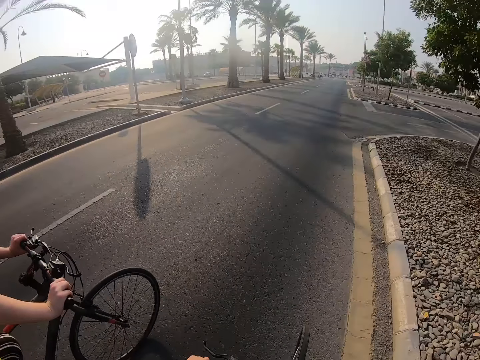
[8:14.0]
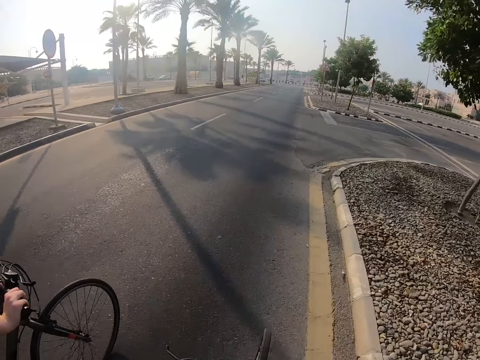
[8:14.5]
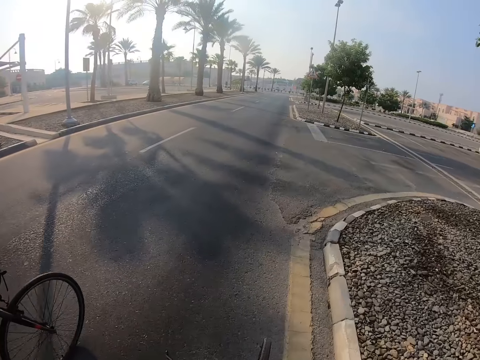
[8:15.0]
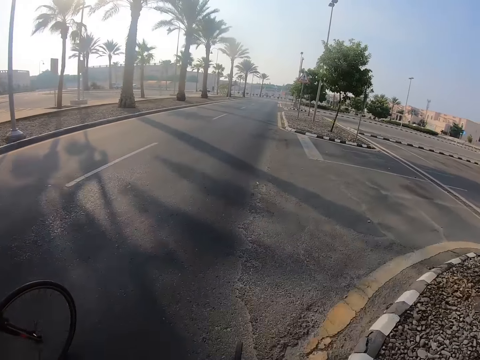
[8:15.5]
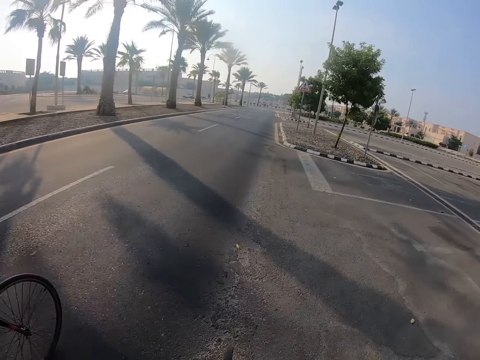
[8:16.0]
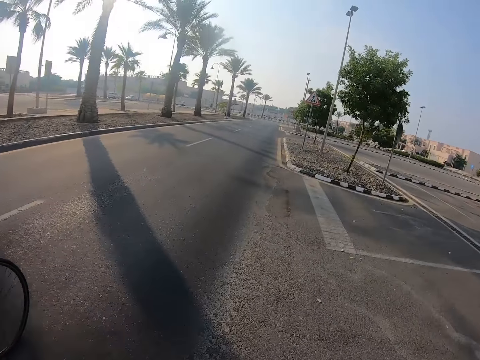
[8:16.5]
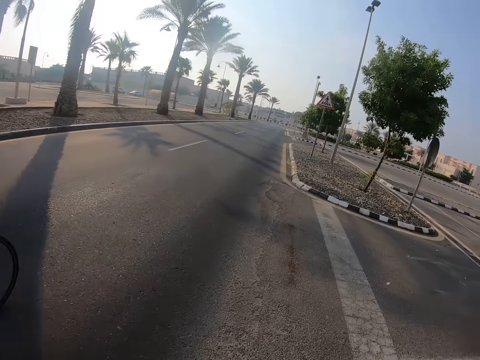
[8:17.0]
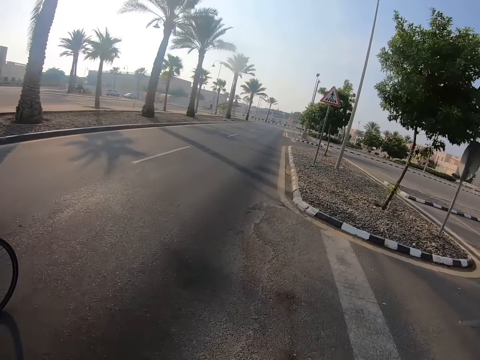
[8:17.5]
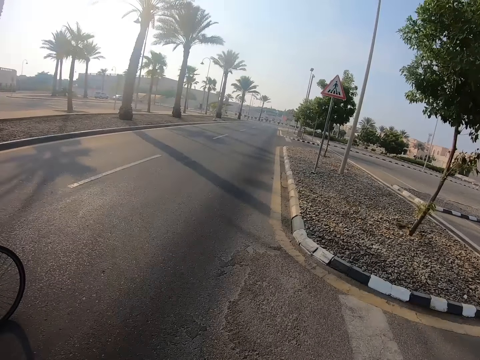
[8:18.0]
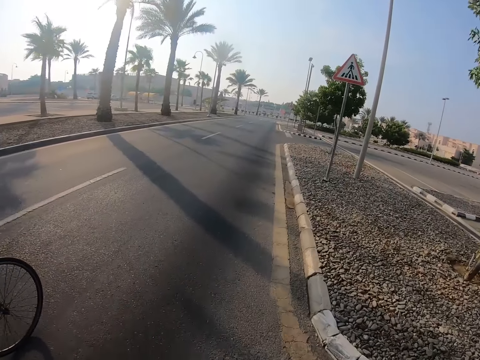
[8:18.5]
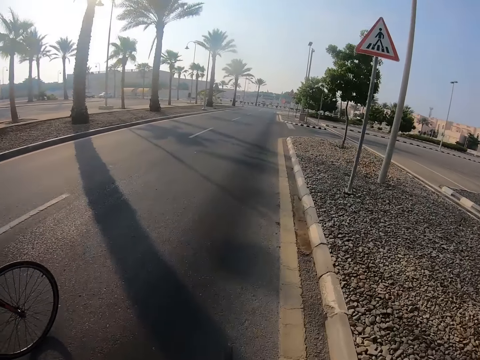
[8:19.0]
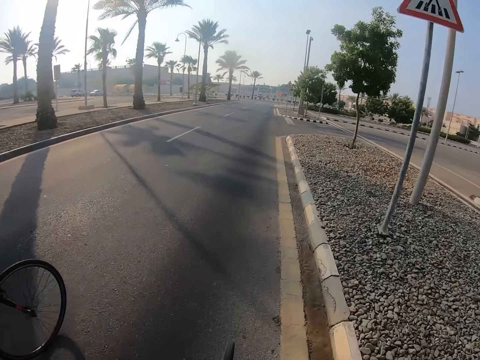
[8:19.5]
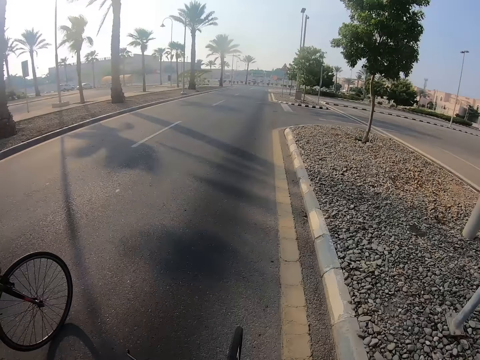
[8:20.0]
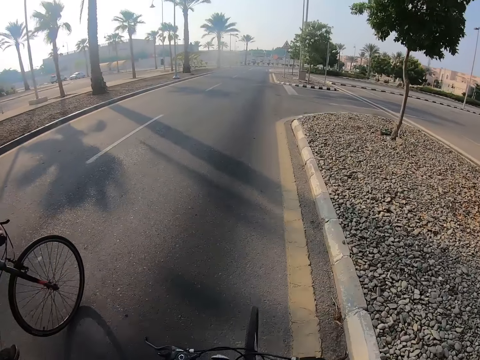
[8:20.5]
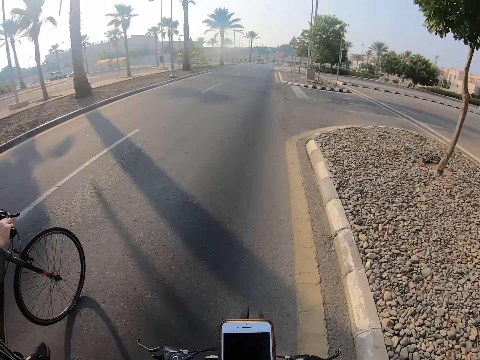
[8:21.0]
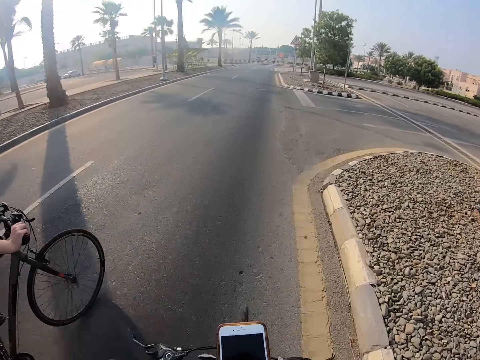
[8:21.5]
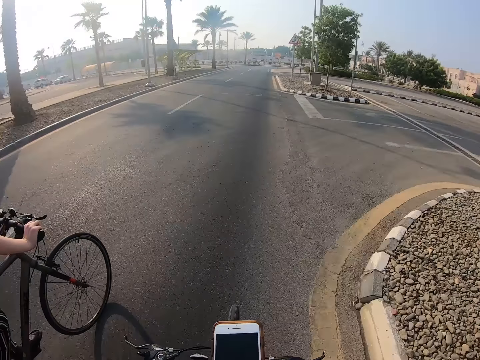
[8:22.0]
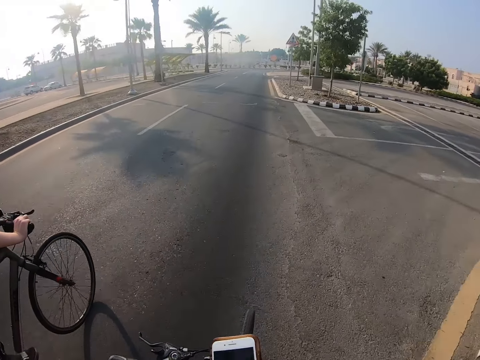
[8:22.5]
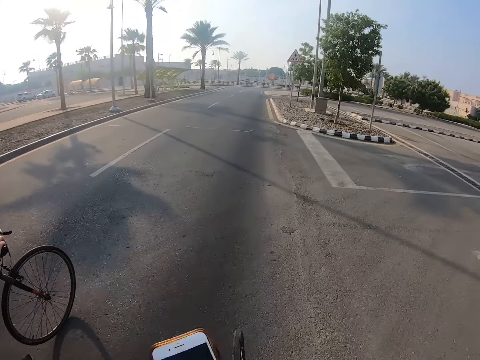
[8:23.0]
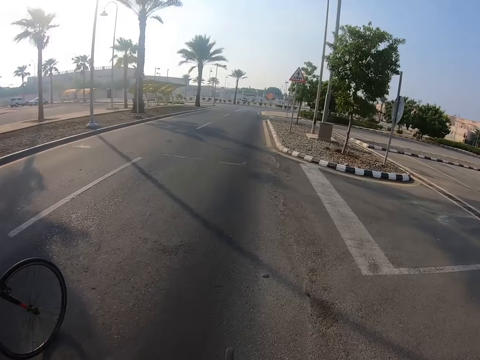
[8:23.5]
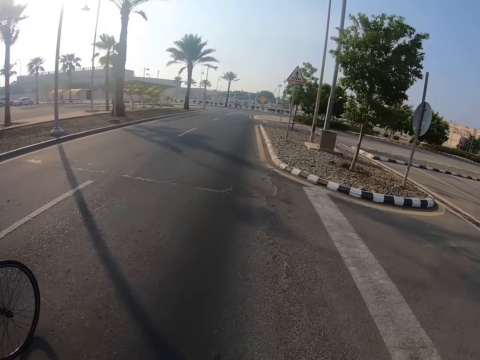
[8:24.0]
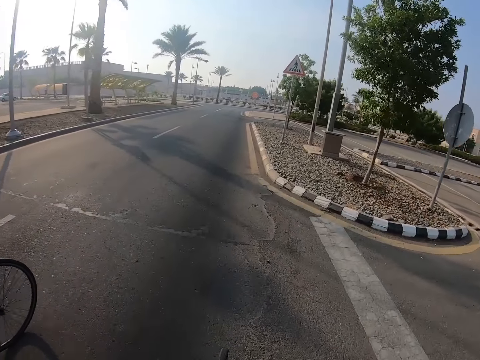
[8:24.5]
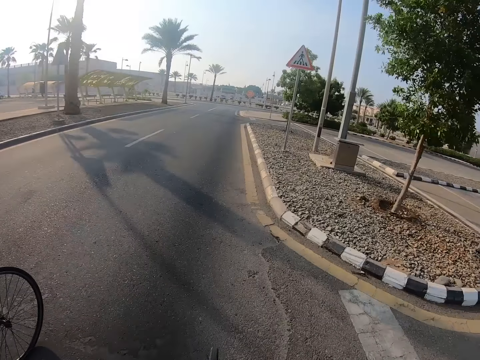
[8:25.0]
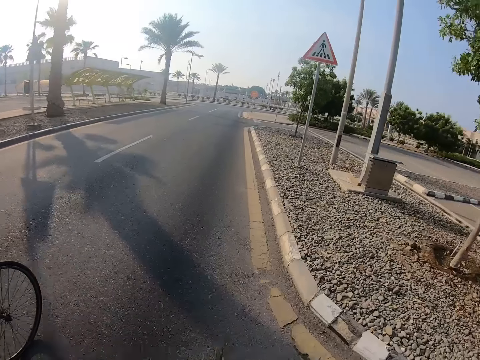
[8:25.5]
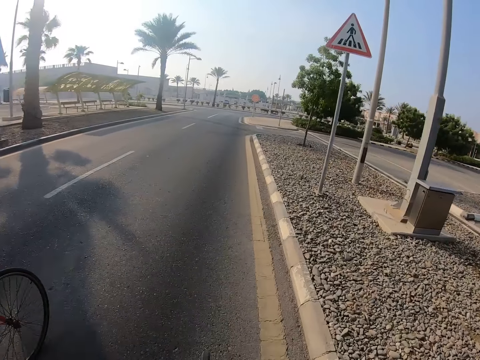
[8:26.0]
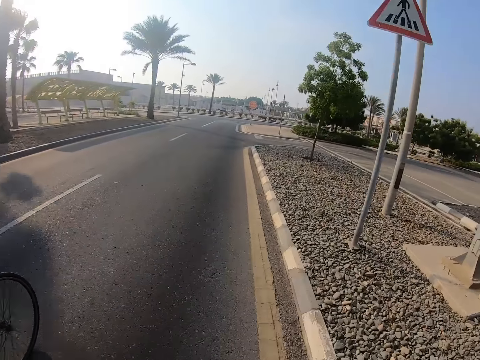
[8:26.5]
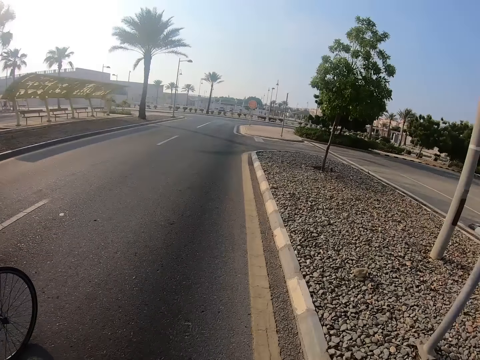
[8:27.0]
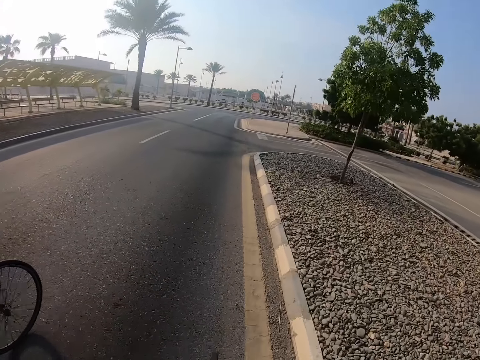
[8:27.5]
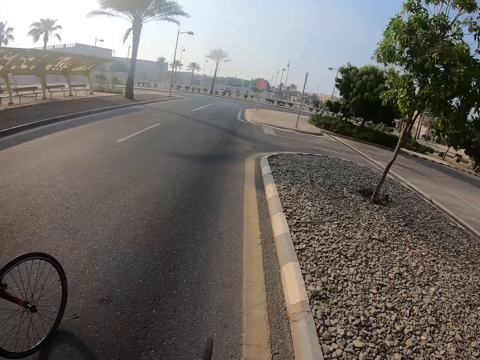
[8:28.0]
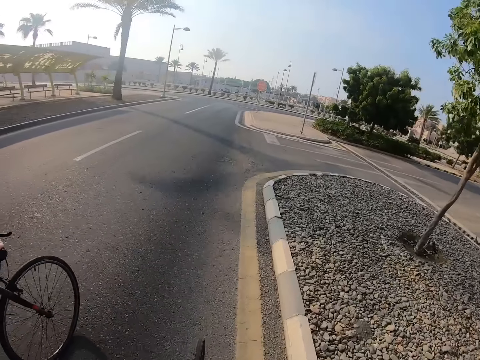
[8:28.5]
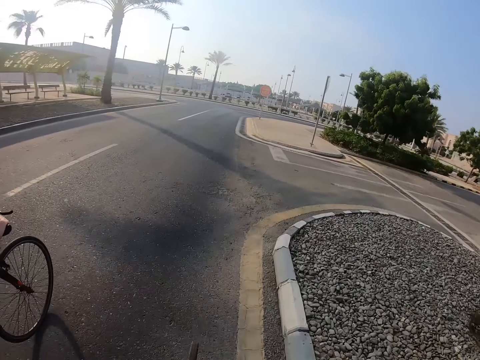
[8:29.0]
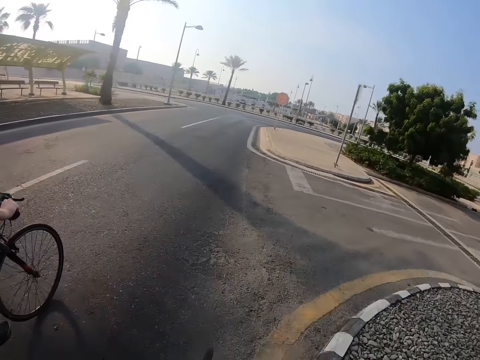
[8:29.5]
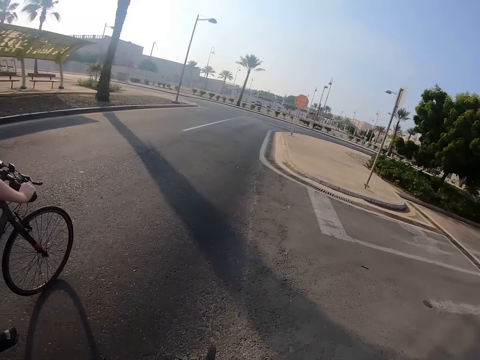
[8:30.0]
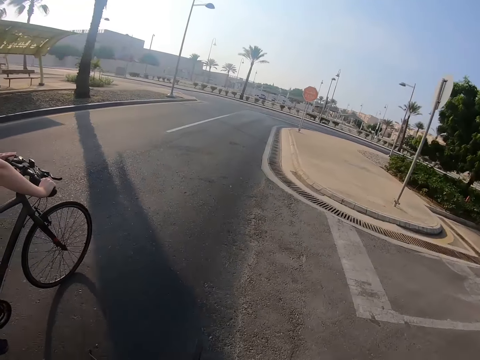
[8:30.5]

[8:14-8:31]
The camera wearer looks at a woman. They ride a bicycle, hold a phone in the right hand, and look at the phone. They ride the bicycle.

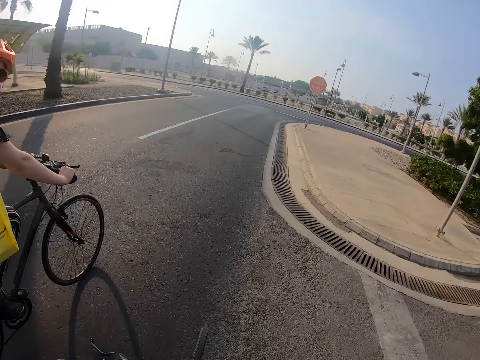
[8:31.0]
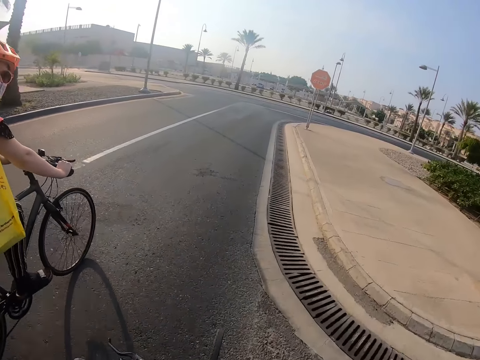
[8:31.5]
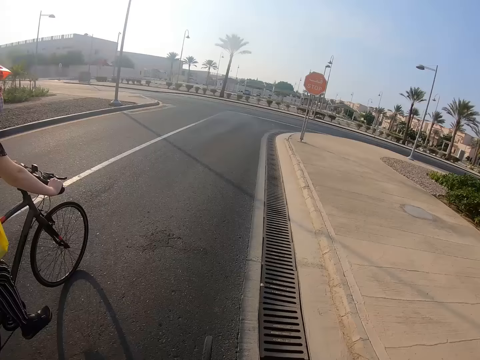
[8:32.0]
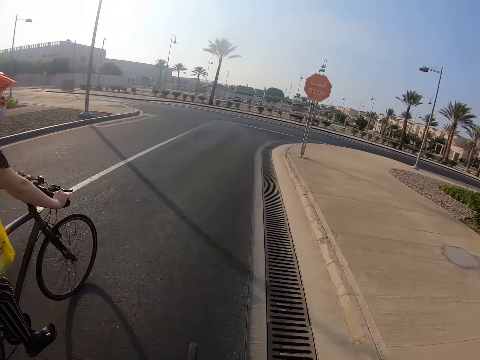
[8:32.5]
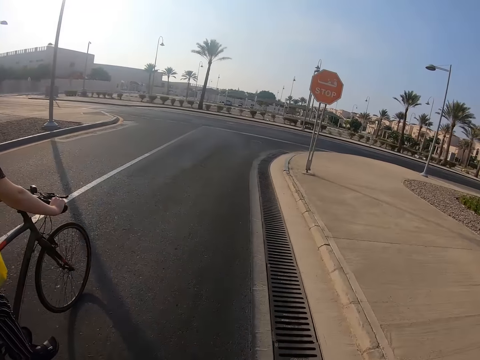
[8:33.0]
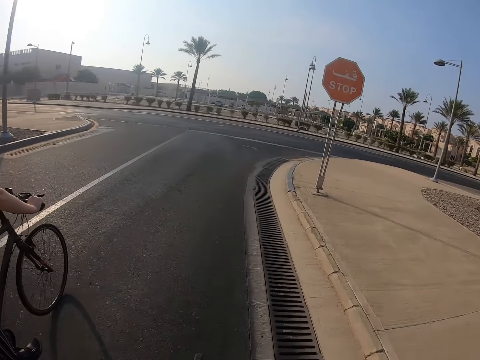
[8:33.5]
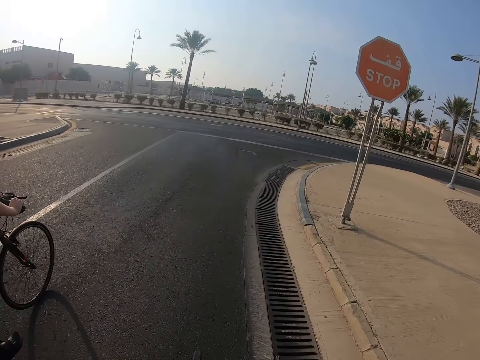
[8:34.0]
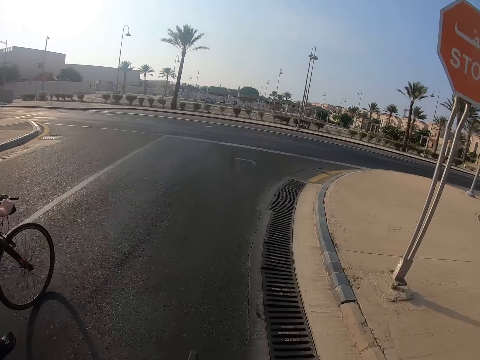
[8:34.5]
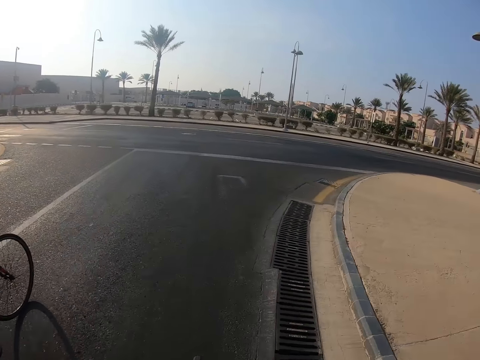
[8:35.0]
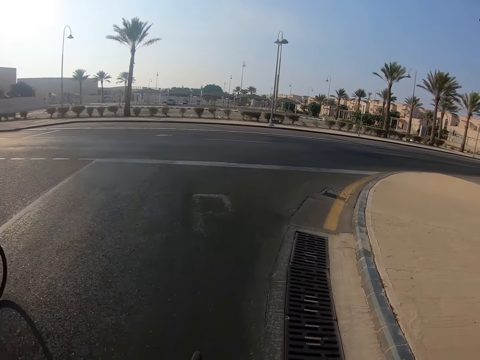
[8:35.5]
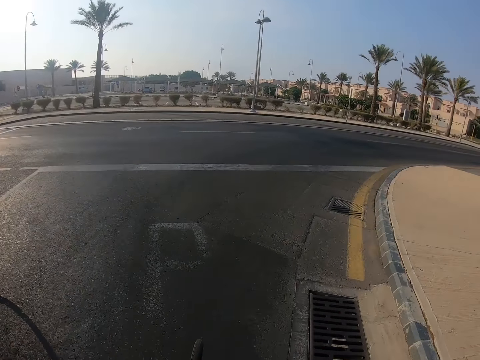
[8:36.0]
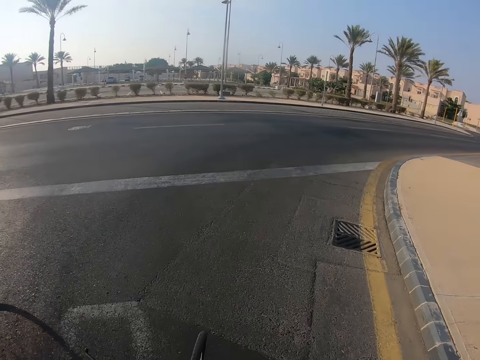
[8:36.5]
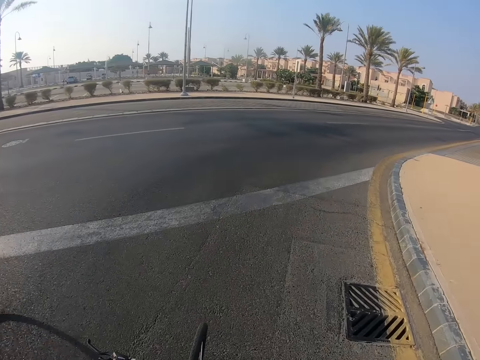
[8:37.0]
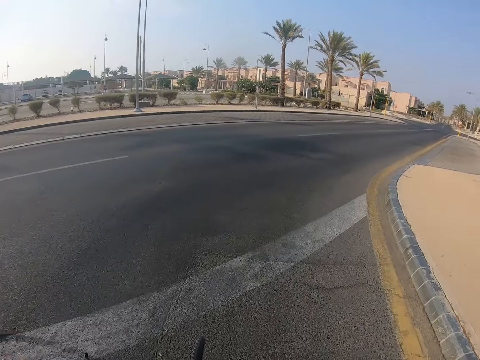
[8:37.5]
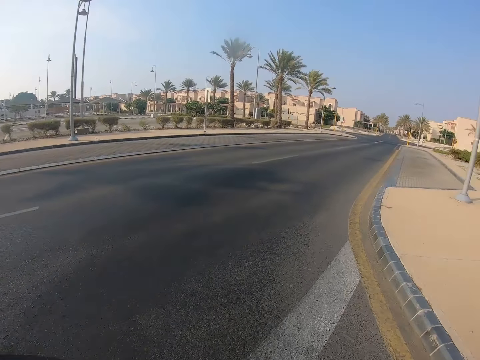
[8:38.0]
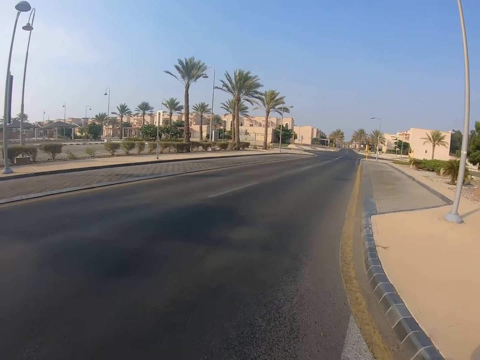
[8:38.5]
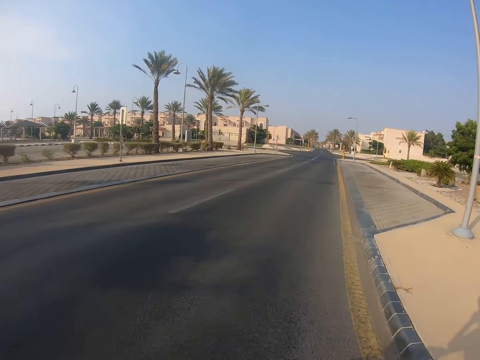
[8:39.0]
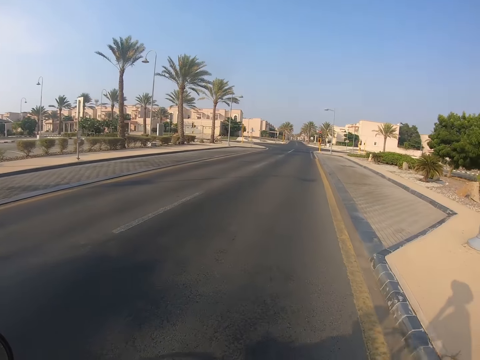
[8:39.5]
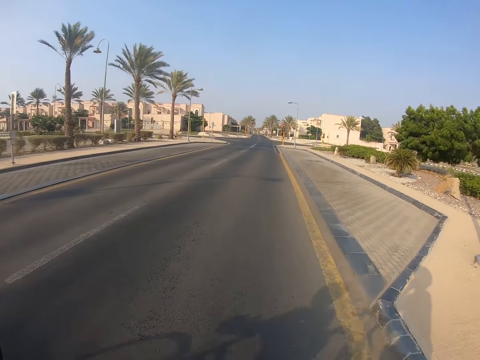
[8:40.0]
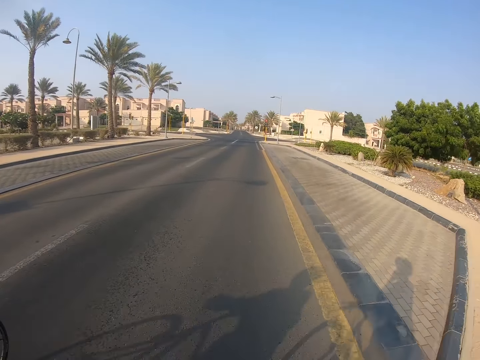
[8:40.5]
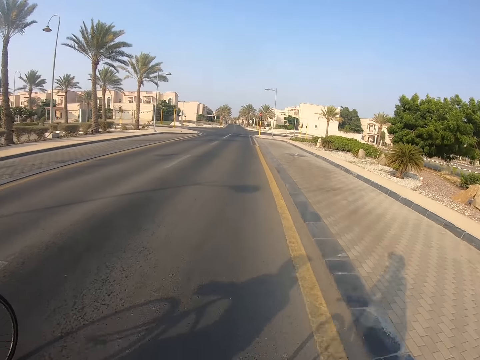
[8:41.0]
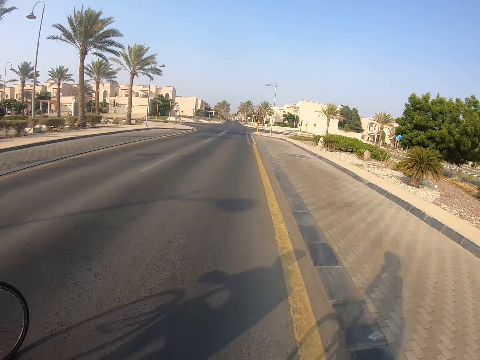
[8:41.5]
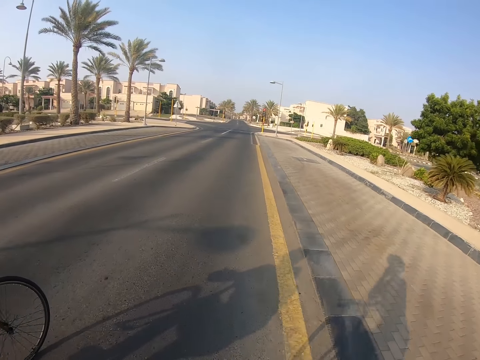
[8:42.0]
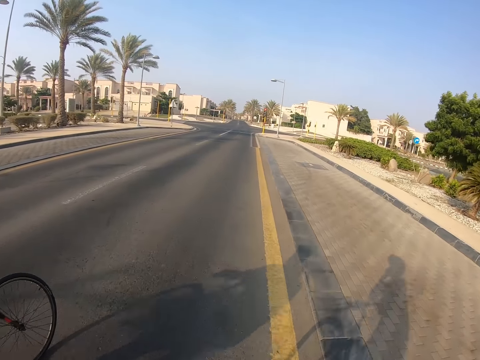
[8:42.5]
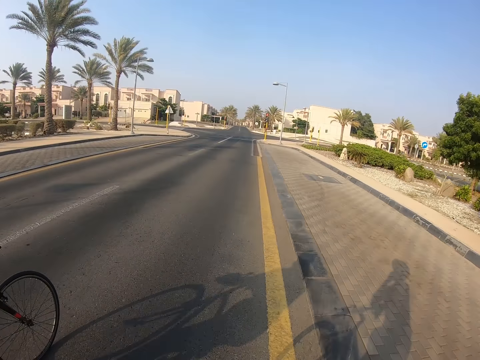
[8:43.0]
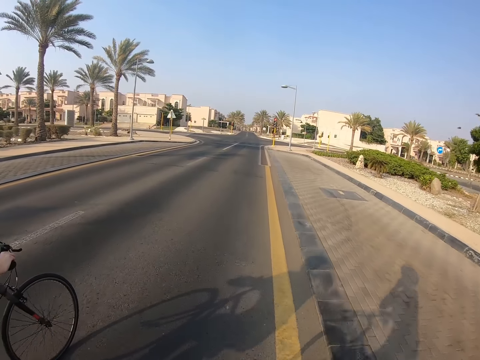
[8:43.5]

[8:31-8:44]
The camera wearer turns to the right. They use the phone. They ride the bicycle.
